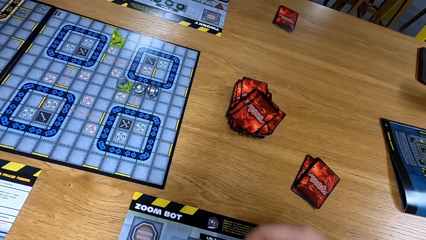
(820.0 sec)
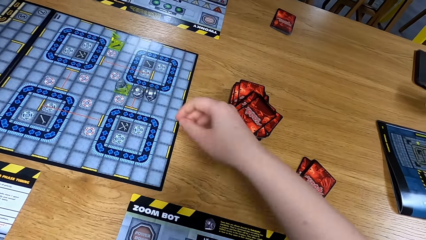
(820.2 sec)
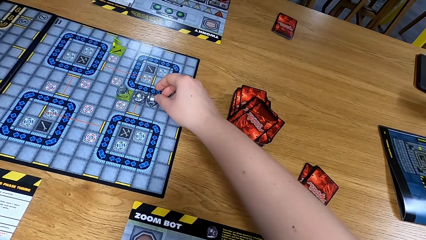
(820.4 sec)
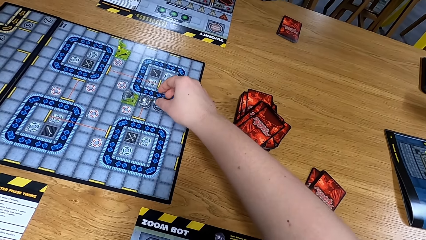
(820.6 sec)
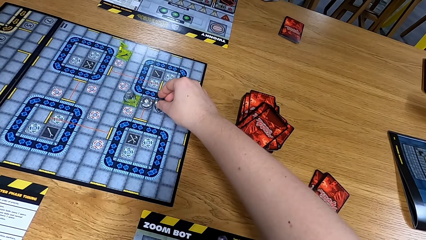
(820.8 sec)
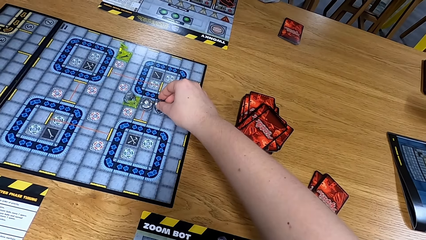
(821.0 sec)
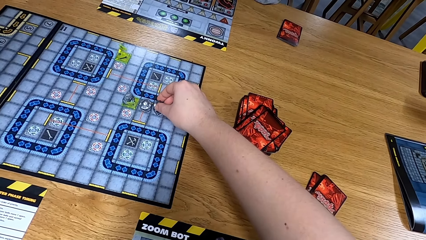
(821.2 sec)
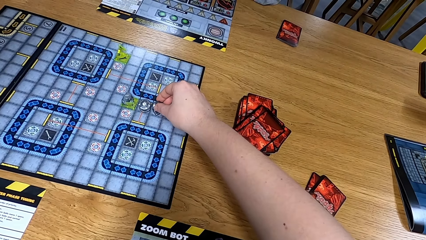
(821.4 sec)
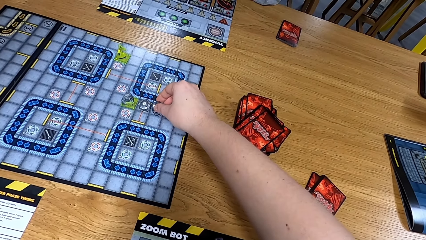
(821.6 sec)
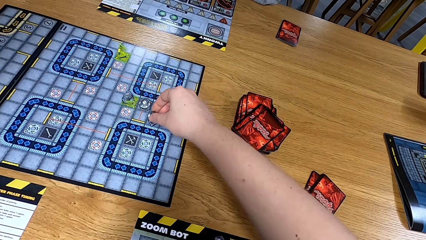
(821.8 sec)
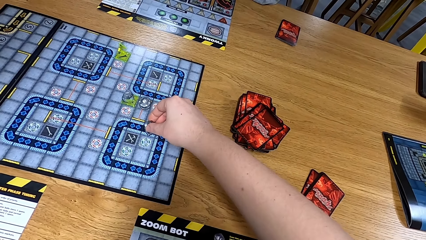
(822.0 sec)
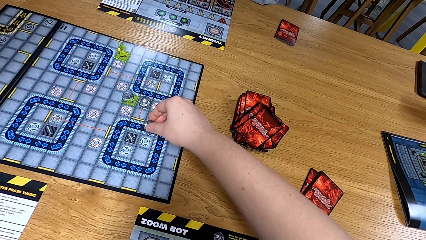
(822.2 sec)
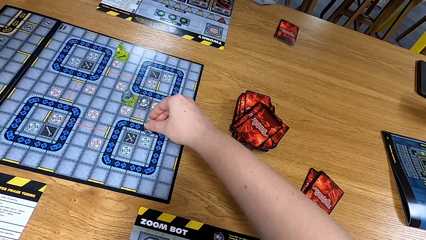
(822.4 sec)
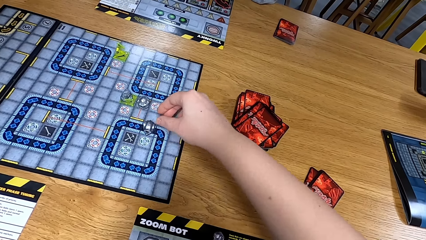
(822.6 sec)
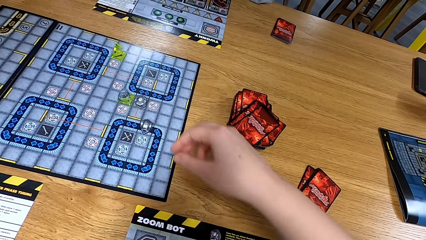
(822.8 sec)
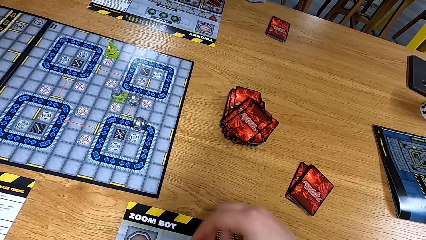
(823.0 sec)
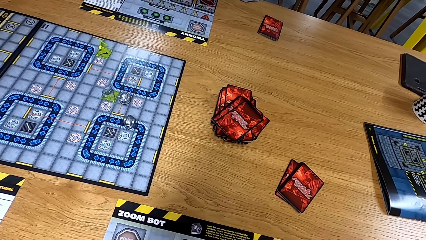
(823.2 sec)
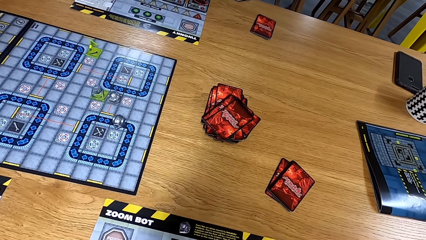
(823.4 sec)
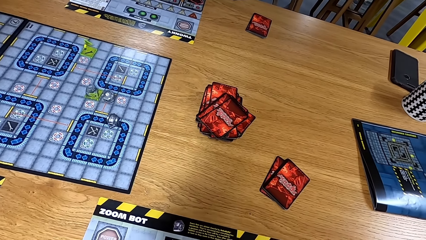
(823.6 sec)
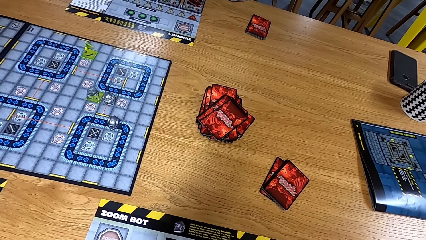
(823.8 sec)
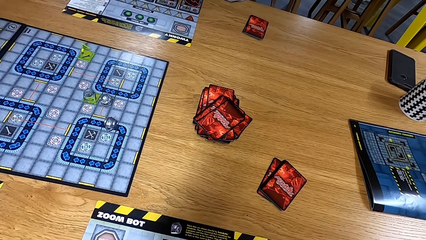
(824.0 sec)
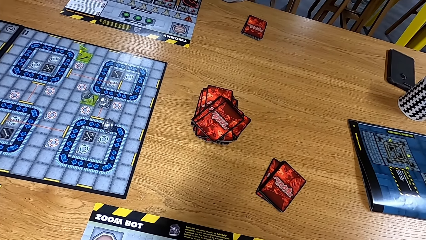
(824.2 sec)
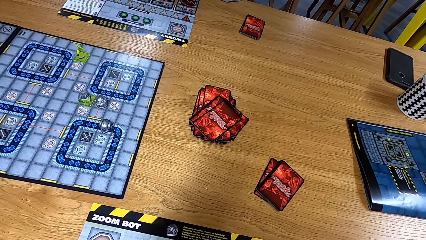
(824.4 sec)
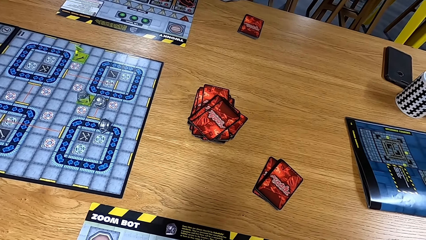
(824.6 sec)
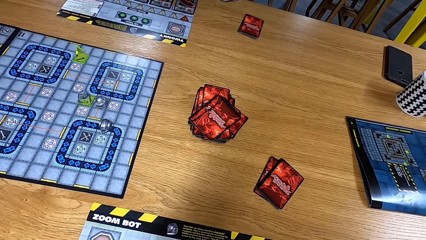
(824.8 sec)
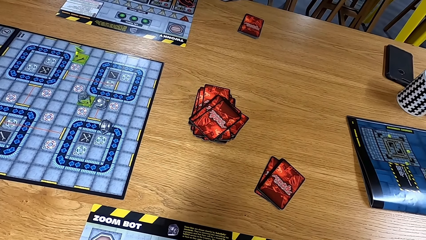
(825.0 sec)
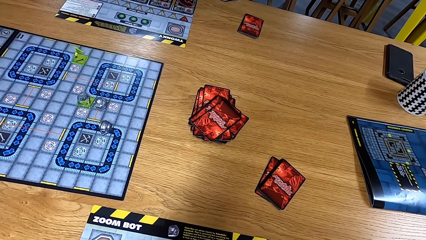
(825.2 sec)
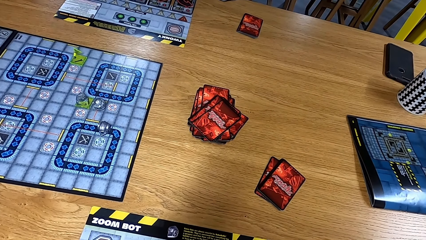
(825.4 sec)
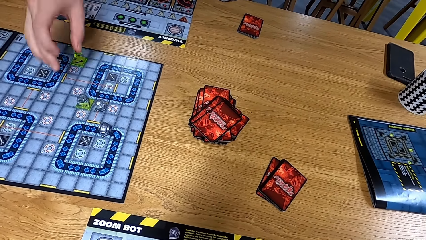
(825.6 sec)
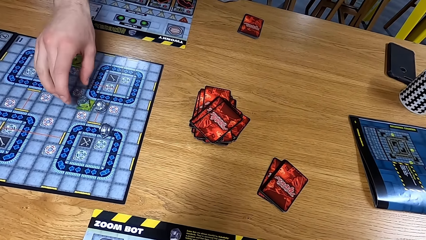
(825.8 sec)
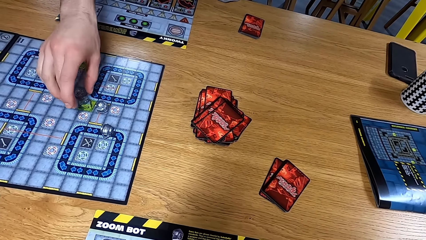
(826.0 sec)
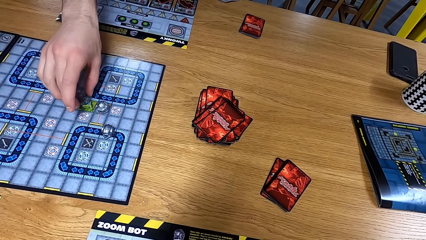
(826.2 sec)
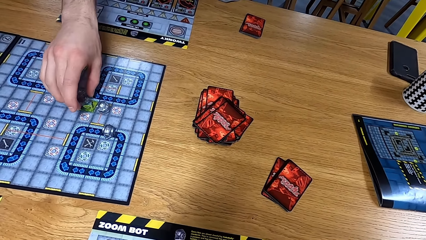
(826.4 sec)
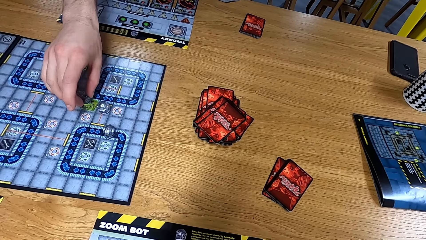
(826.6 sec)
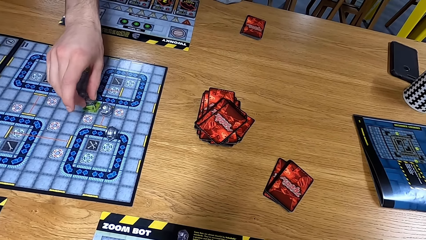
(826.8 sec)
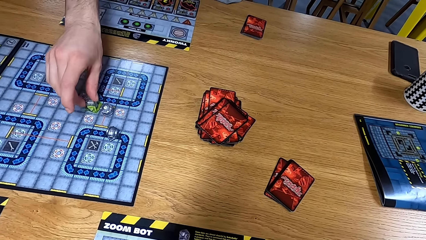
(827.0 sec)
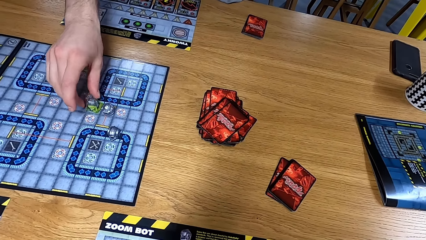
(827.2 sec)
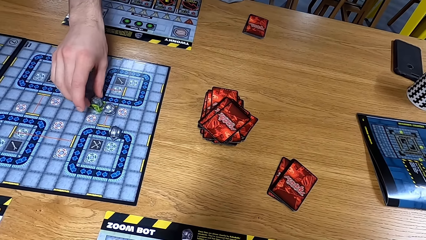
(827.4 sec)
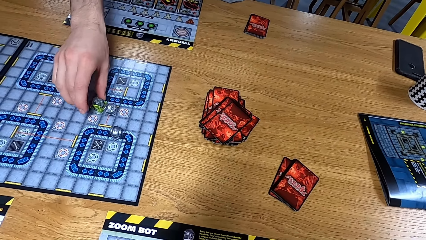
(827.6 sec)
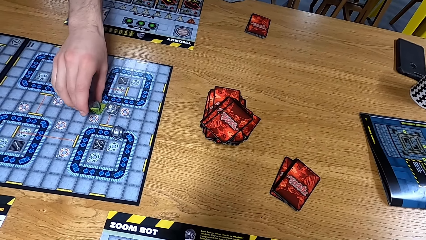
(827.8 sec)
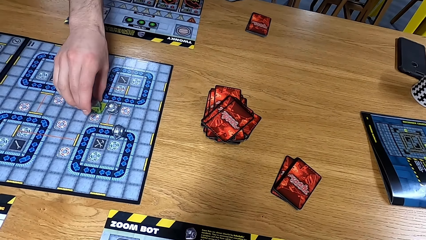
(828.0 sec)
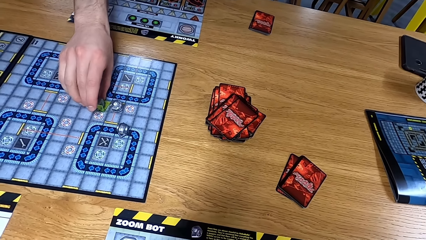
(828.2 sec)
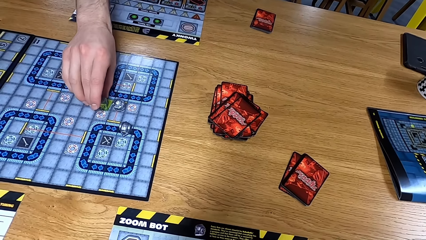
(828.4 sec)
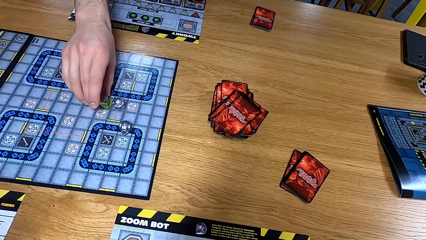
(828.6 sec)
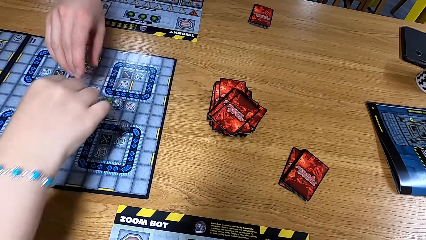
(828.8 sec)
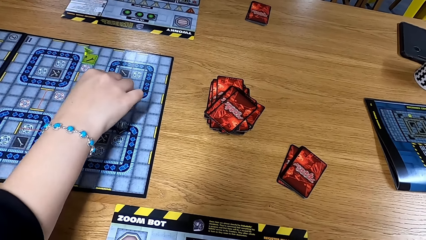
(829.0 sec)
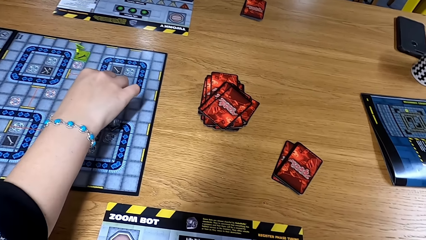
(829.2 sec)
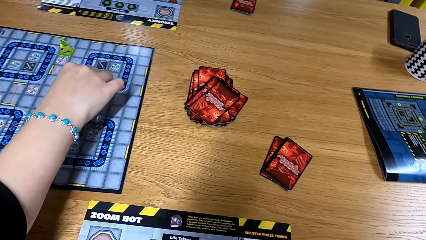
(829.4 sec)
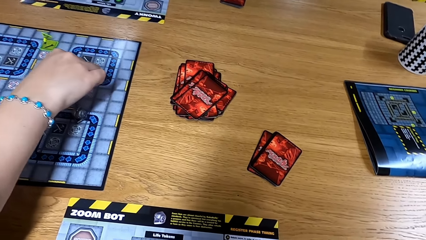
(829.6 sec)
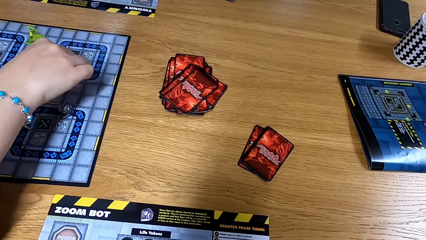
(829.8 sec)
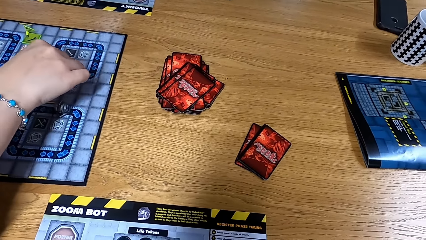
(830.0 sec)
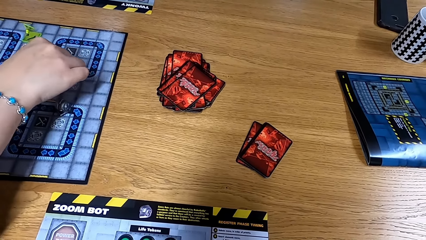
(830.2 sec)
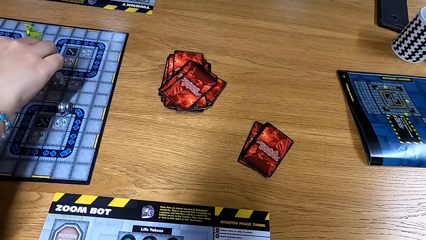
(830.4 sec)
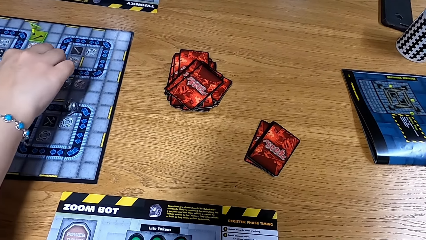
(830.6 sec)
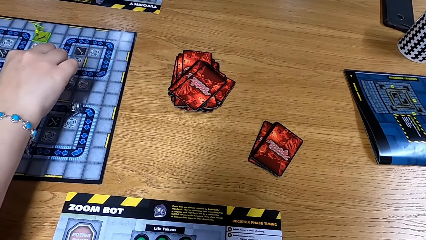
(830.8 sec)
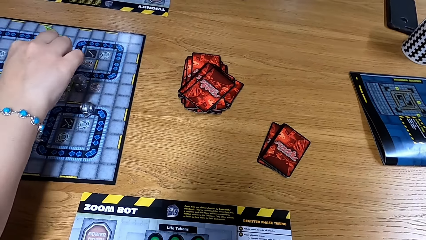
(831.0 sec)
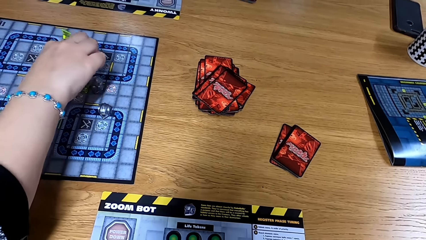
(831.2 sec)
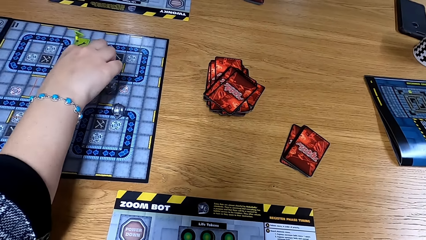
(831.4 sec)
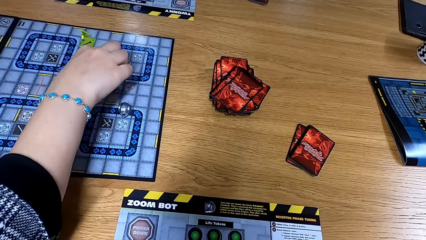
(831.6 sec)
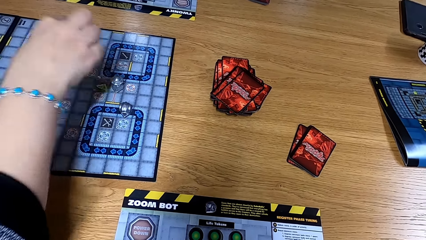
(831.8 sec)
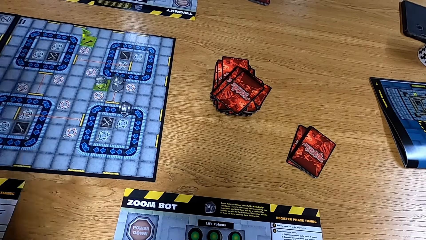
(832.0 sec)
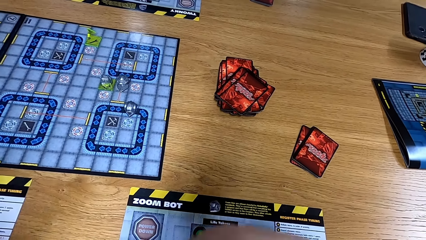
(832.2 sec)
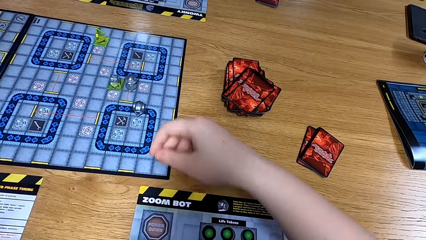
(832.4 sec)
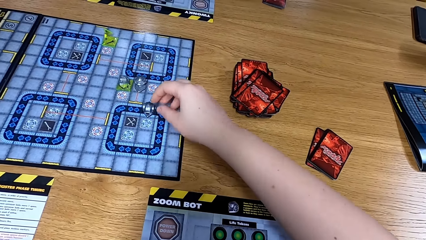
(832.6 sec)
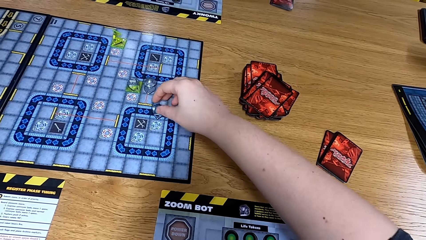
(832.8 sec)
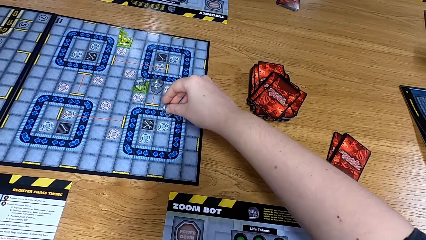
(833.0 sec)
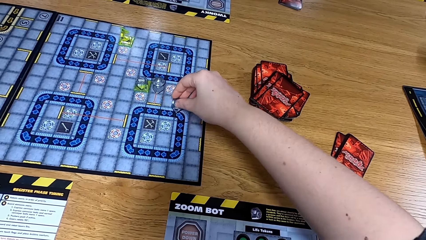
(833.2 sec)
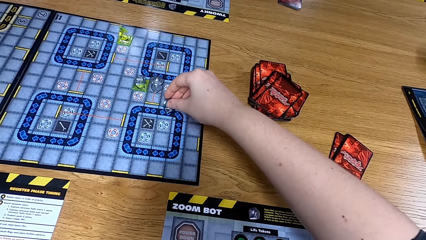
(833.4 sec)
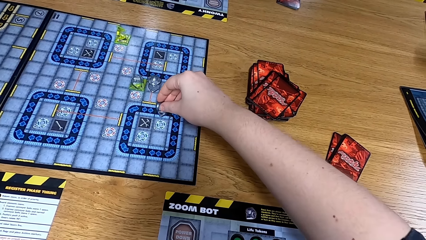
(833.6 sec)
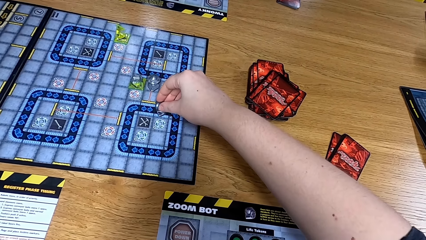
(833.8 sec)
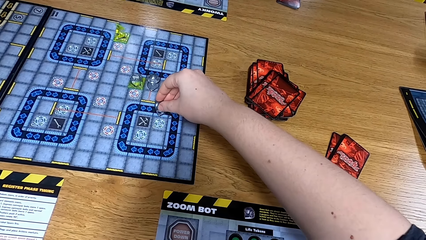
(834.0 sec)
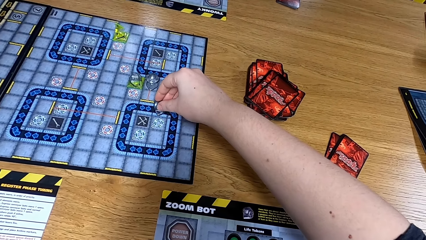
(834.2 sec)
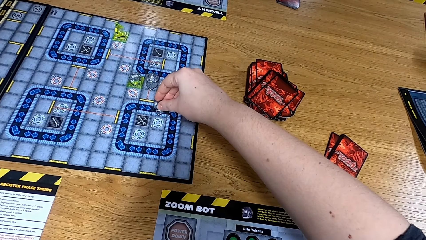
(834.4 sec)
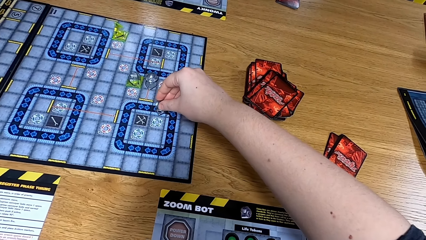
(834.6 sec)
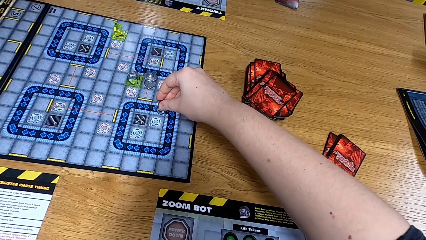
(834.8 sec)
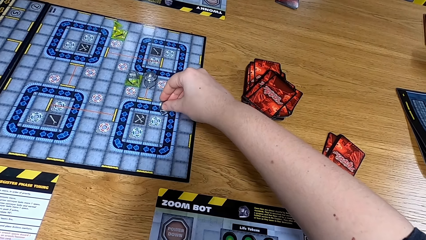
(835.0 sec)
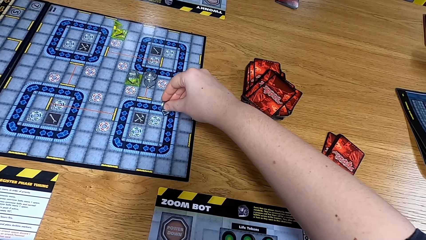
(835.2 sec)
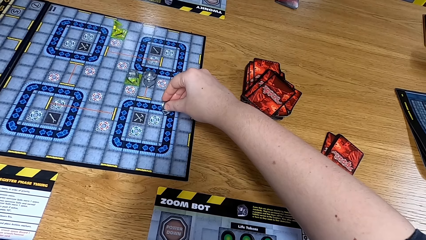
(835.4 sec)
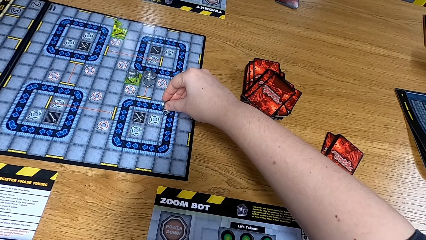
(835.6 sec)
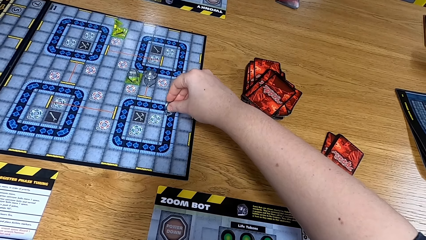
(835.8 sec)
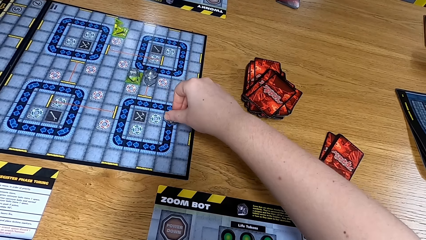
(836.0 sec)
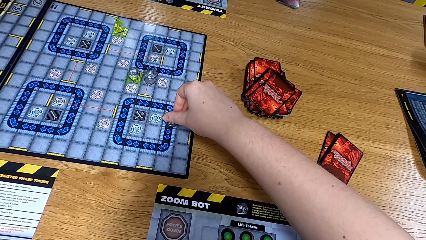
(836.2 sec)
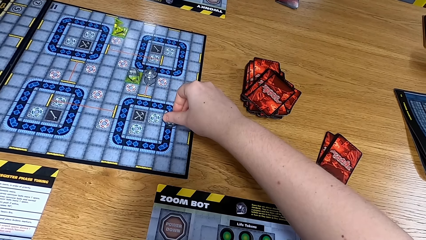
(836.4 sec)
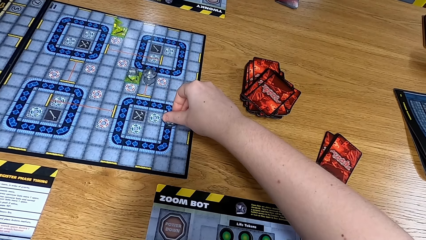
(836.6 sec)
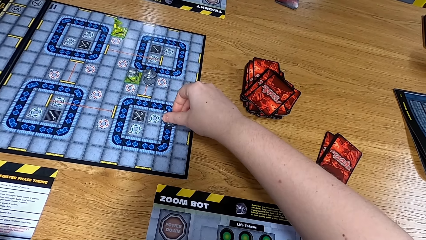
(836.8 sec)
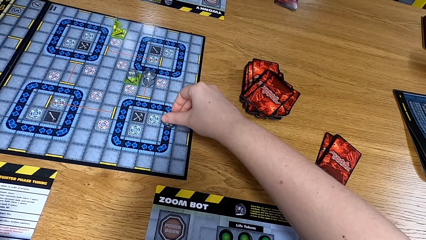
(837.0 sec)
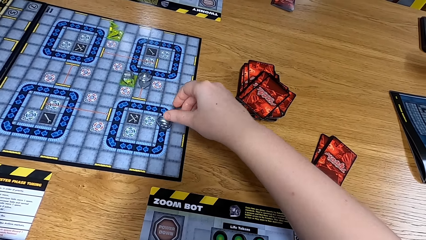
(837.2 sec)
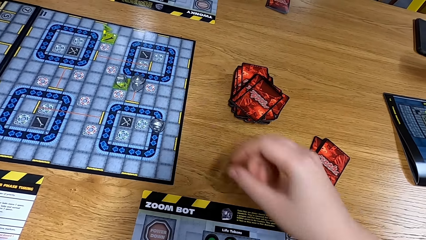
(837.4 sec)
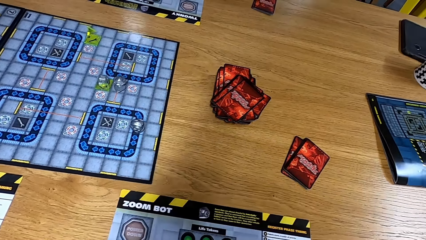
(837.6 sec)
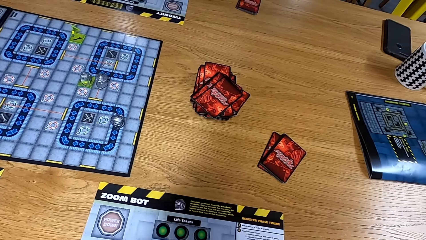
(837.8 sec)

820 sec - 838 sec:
The camera wearer moves the path tile on the game board. They look at the table. A man moves a dice. A person turns the path tile on the game board. Another man moves the dice. Another person turns the path tile on the game board. The camera wearer moves the path tile on the game board.
